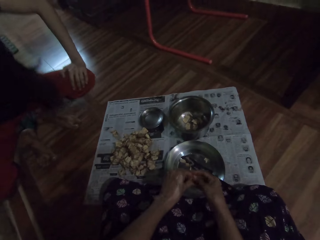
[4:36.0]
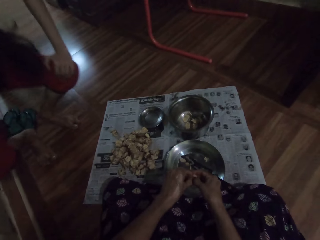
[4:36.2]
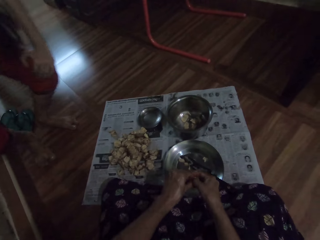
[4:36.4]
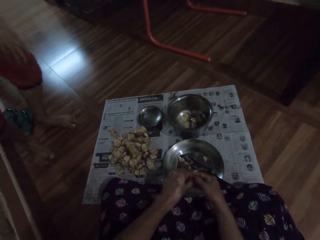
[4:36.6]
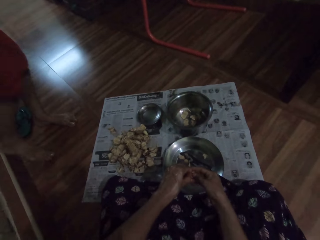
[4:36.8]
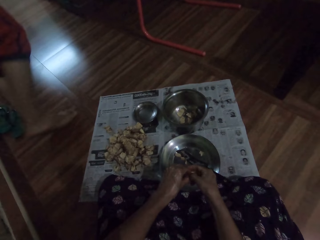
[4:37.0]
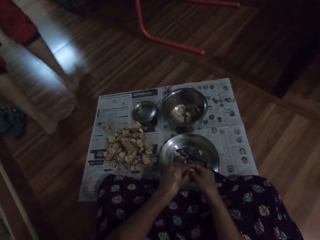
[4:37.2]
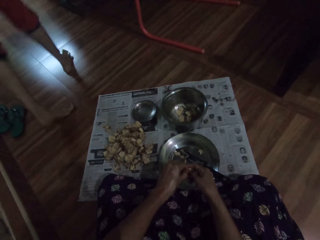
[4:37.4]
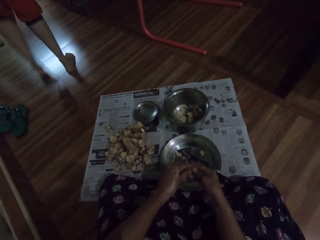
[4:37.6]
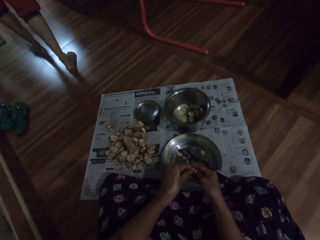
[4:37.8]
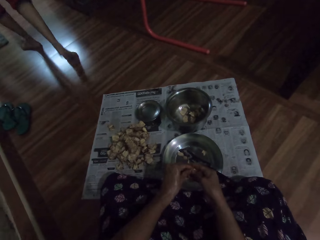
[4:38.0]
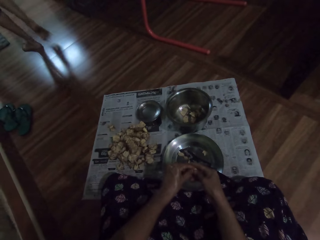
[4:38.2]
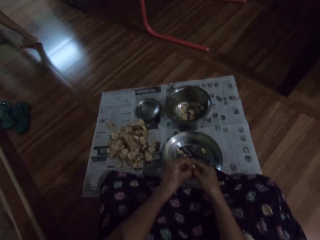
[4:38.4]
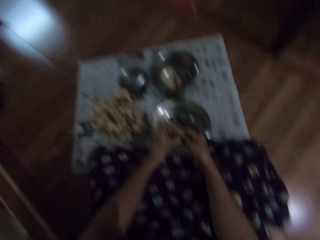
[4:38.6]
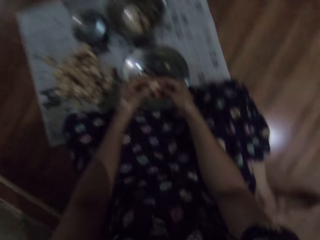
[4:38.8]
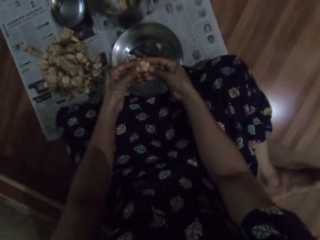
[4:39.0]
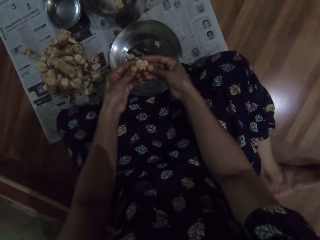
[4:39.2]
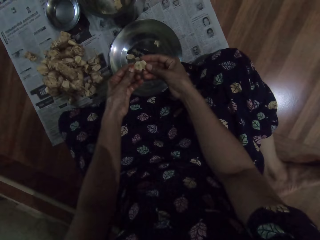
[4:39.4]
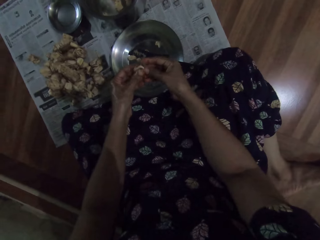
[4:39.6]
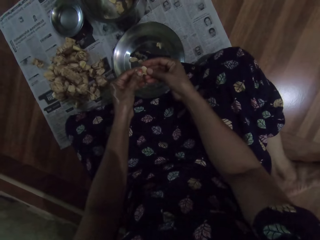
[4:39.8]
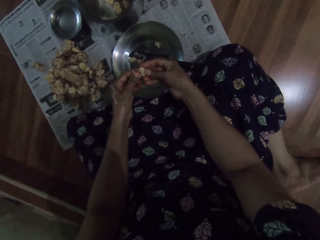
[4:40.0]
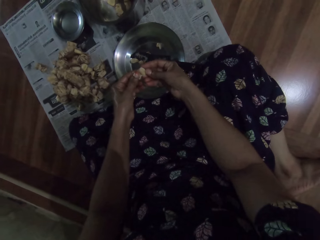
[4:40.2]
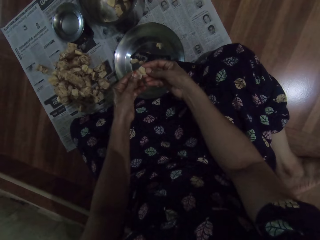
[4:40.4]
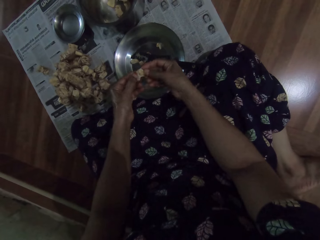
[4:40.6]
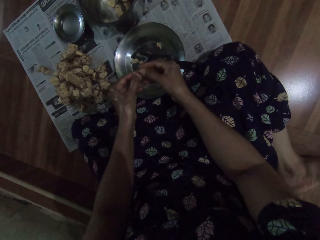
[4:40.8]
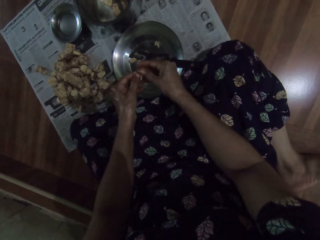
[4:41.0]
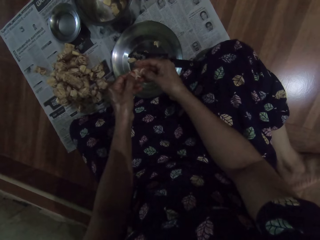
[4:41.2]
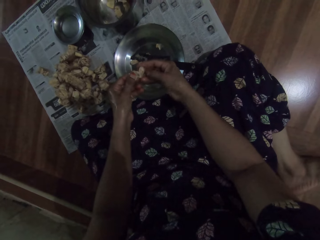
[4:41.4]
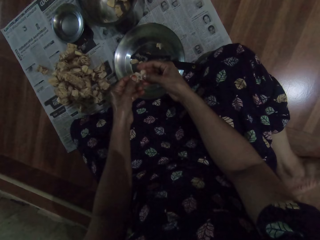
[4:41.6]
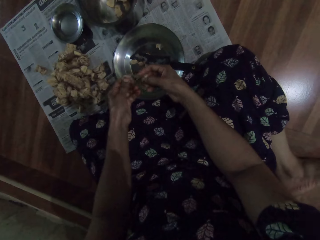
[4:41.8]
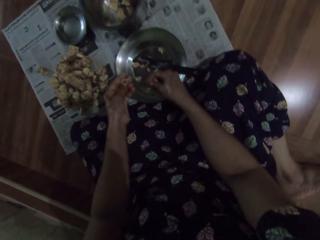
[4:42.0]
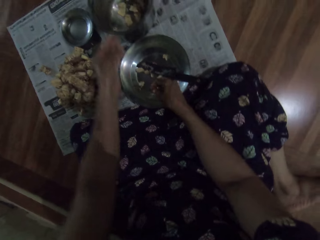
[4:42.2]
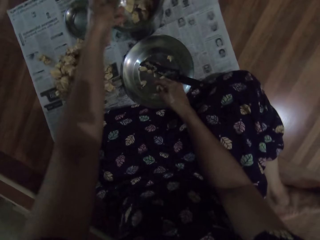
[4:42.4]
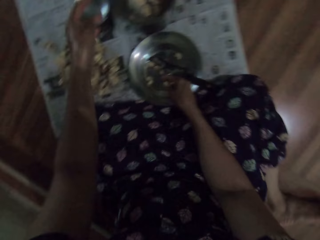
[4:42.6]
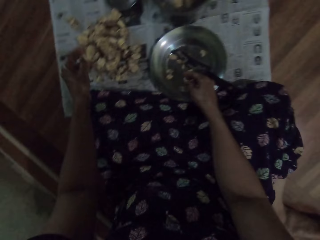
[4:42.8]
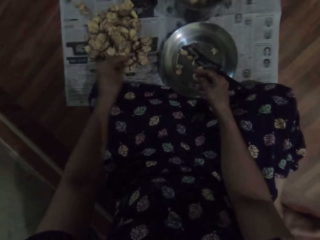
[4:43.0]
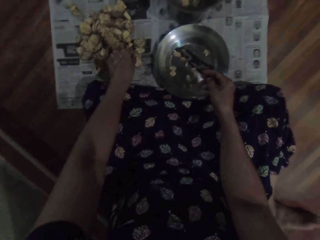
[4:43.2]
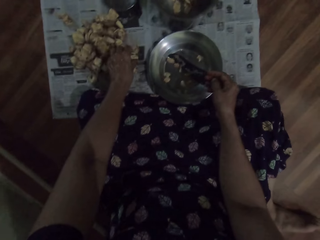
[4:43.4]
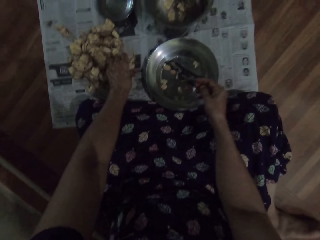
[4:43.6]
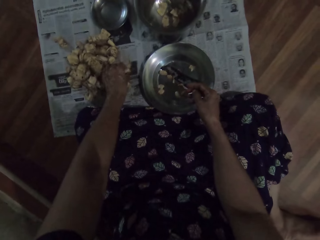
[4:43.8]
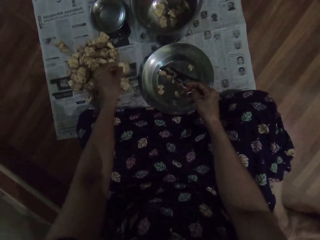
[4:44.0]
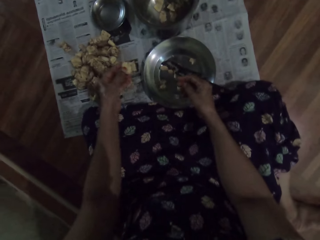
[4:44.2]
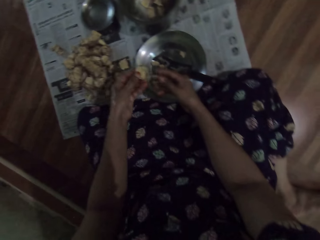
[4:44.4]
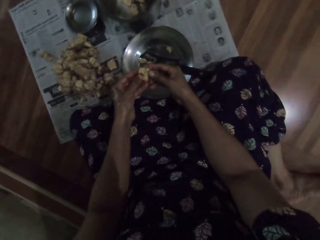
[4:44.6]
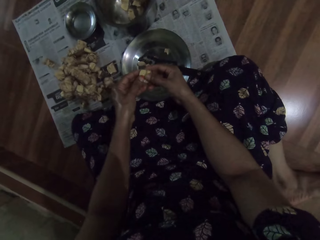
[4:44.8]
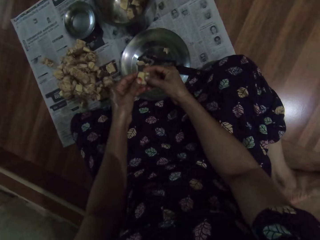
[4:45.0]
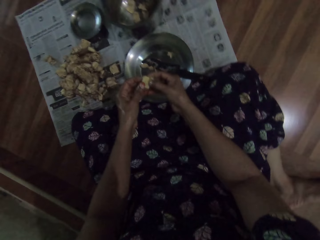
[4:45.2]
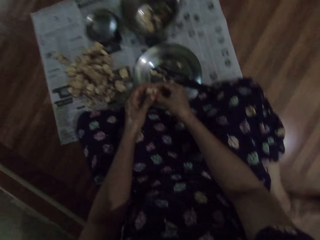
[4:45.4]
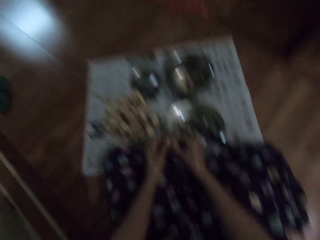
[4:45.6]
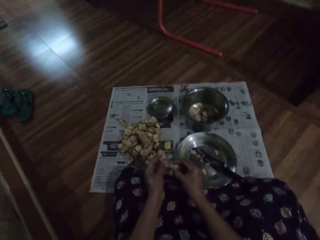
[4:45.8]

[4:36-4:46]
The camera wearer dialogues with a girl. The girl stands and walks away from the apartment. The camera wearer peels the seed from the endocarp. She separates the breadfruit with her hands. She drops a part of the breadfruit into the plate with her right hand. She throws a part of the breadfruit into the bowl with her left hand. She picks the breadfruit from the newspaper with her left hand. She splits the breadfruit into two with her hands. She peels the ginger.

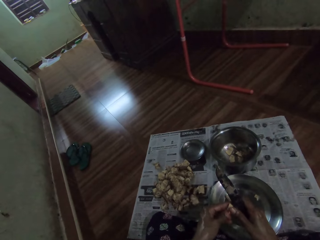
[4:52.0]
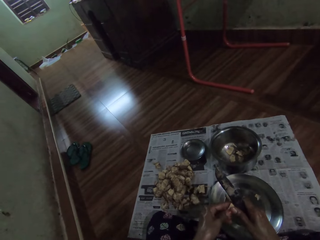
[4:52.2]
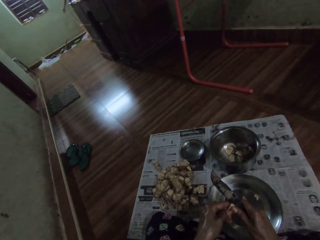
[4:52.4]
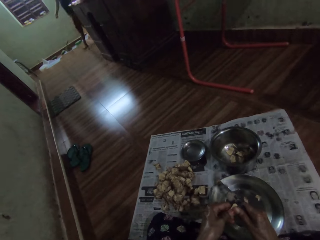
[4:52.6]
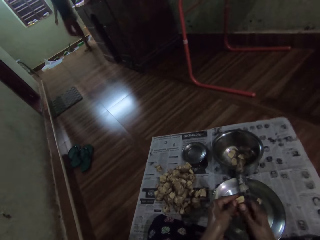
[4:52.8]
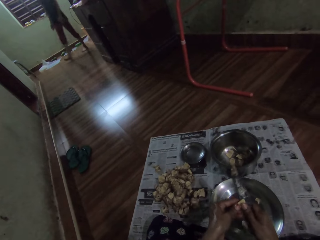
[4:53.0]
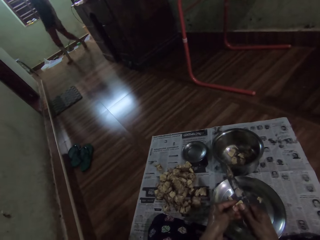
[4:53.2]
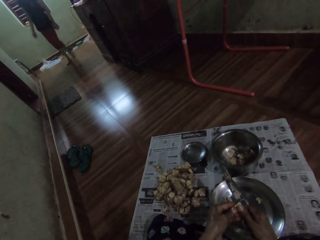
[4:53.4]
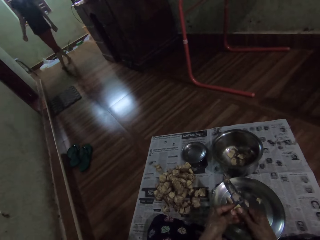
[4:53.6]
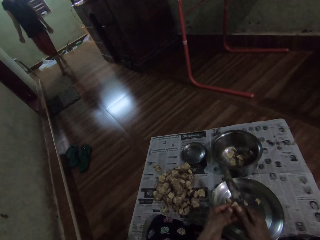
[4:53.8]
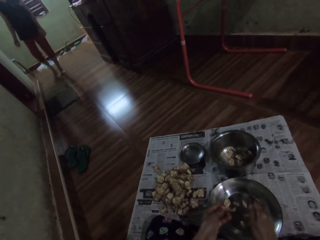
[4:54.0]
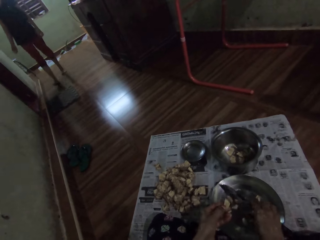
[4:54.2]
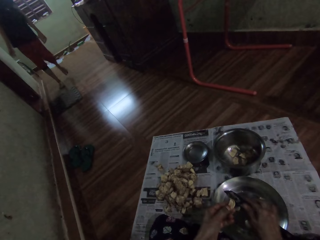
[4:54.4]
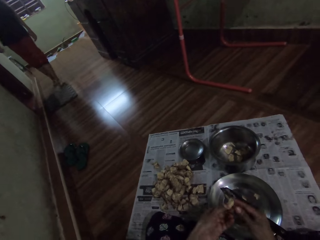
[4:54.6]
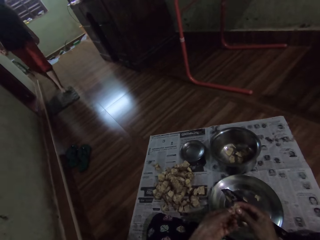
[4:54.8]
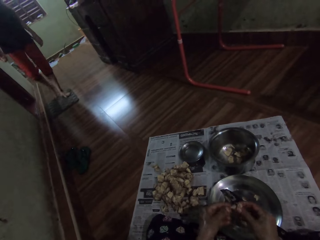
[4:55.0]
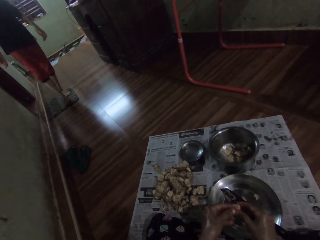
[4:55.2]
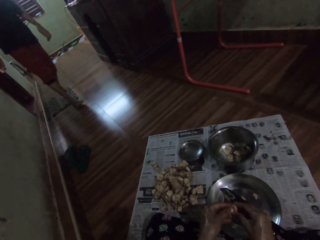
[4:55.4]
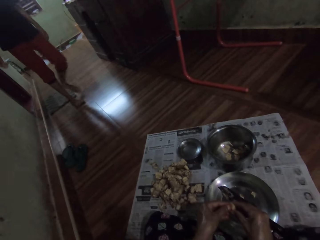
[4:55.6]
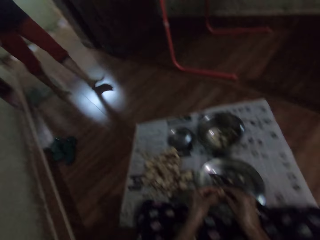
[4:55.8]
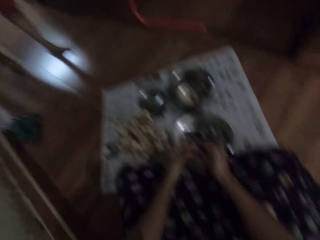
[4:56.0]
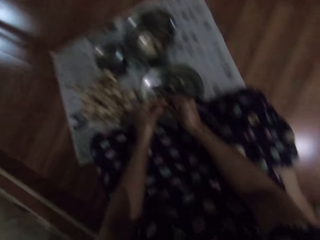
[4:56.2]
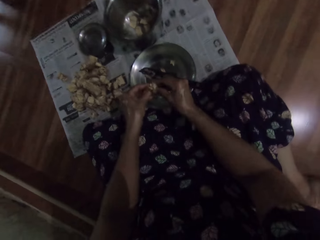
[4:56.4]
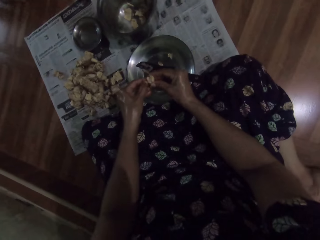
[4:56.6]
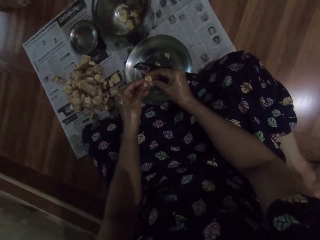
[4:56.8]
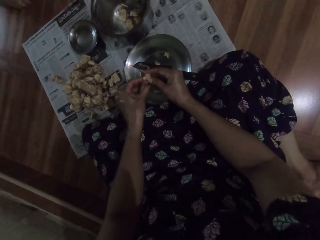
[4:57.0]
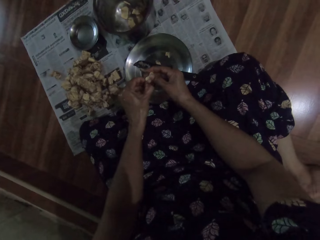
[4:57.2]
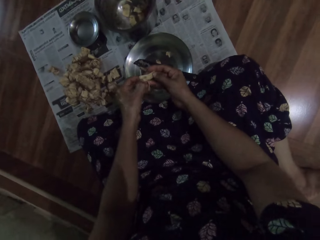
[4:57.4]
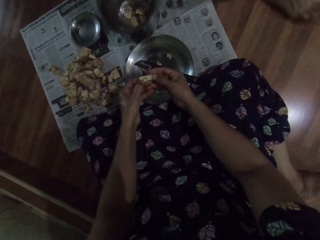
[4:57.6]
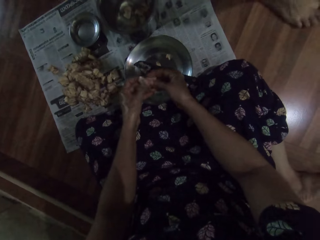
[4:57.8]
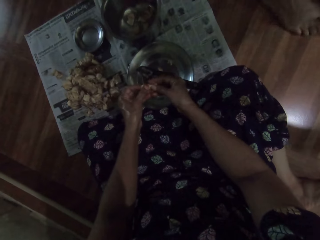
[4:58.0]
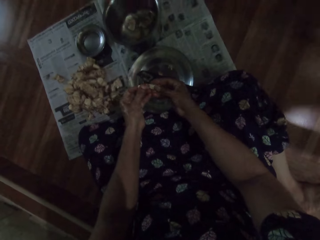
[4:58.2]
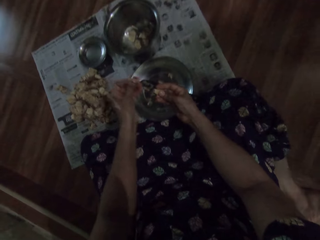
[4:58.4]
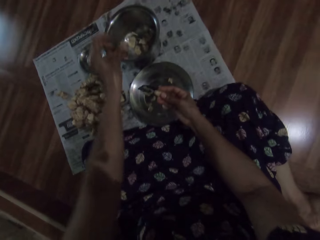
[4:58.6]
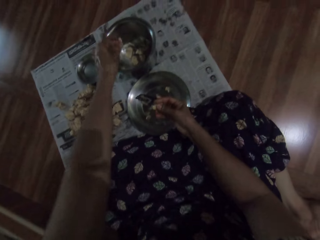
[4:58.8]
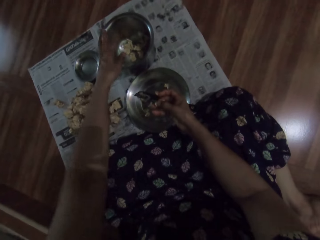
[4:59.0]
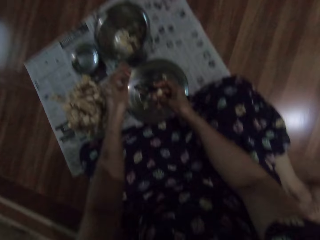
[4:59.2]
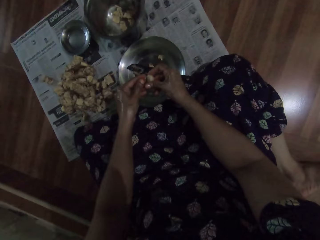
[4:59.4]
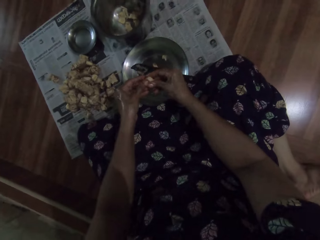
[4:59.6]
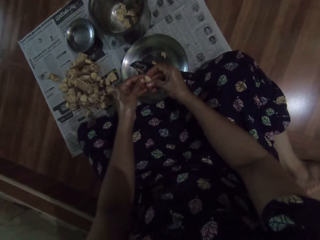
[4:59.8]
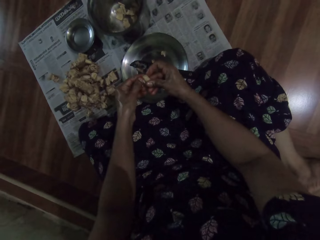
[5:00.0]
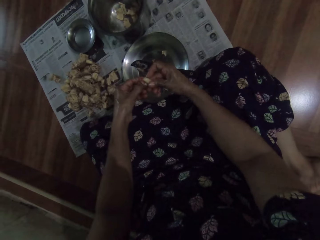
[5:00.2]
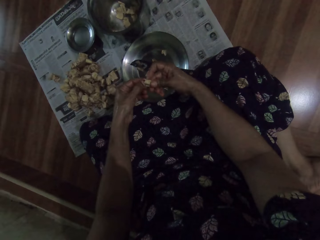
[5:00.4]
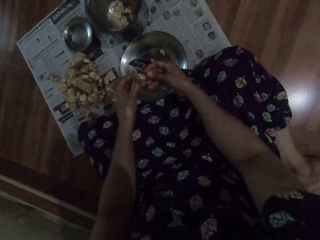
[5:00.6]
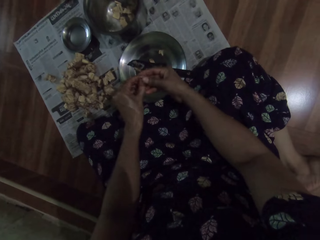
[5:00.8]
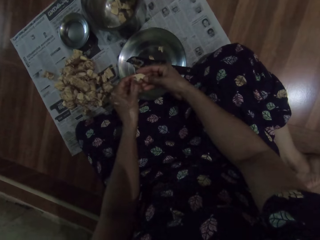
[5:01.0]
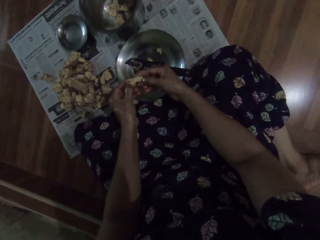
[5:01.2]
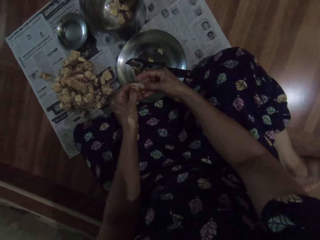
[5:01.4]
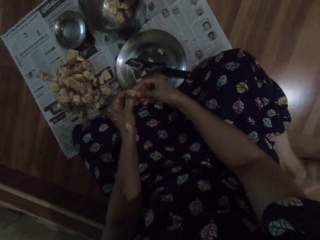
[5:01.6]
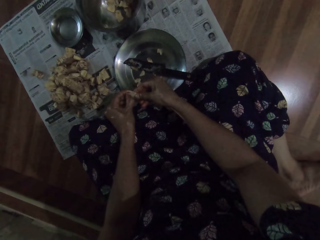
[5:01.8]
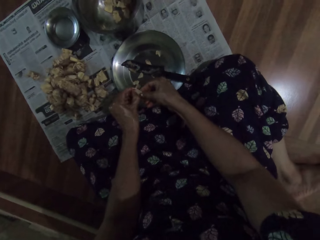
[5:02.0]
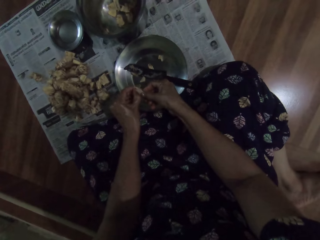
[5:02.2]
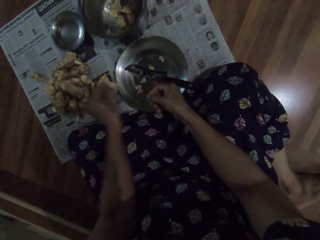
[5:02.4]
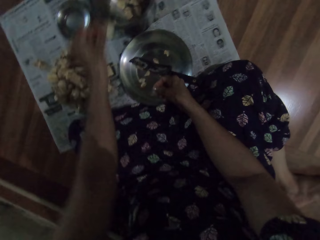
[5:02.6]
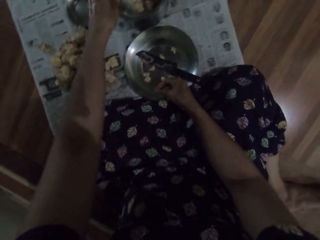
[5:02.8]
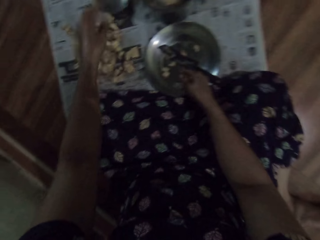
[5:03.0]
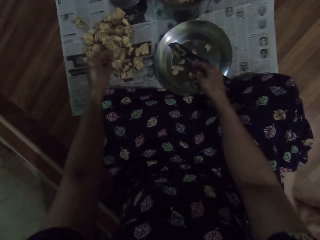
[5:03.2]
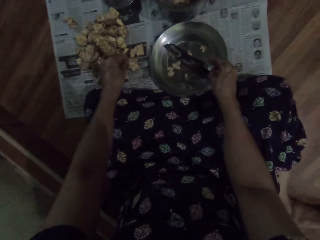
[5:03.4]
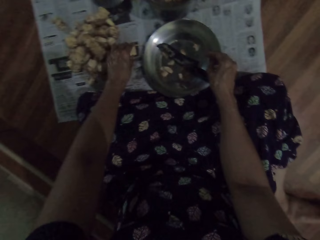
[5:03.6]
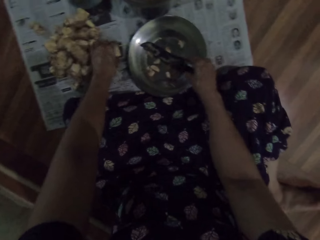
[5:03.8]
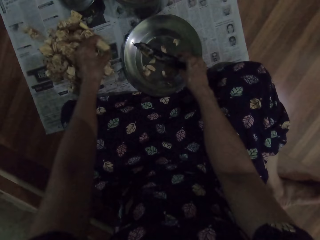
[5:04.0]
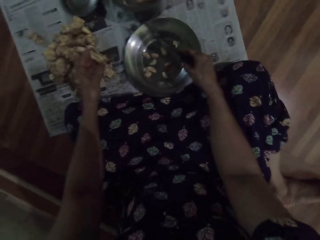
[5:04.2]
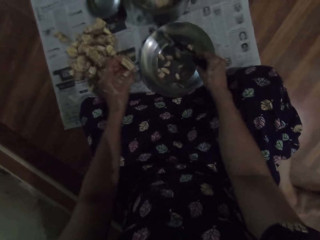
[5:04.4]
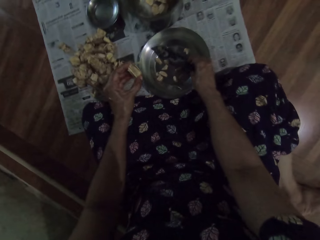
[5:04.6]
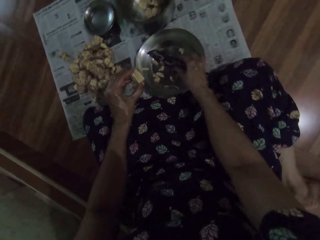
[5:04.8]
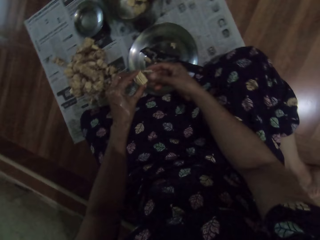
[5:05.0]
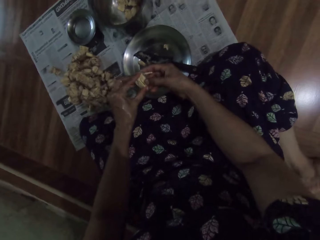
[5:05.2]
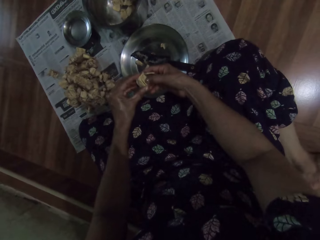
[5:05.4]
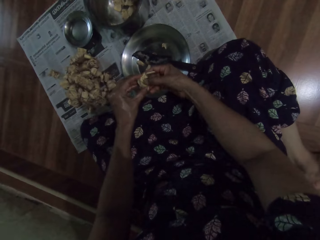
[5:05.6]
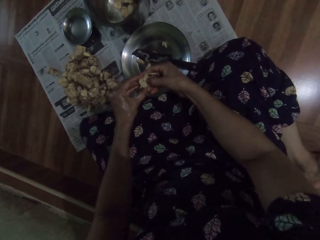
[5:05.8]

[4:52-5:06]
The camera wearer cuts the garlic pod or ginger in her left hand with the knife in her right hand. She peels the ginger. She drops the knife in her right hand on the bowl on the floor. She peels the garlic pod with both hands. She drops the shaft of the garlic pod in her left hand into a steel bowl on the floor. She peels the garlic pod with both hands. She drops the shaft of the garlic pod in her left hand into the steel bowl on the floor. She drops the garlic pod in her right hand into the bowl on the floor. She picks the garlic pod from the newspaper on the floor with her left hand. She picks the knife from the bowl on the floor with her right hand. She drops the knife in her right hand on the bowl on the floor. She peels the garlic pod with both hands.
